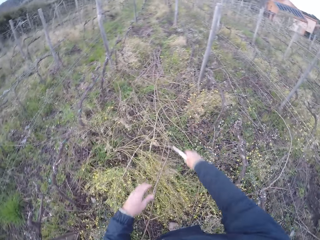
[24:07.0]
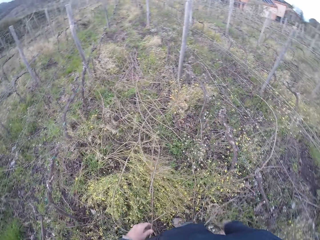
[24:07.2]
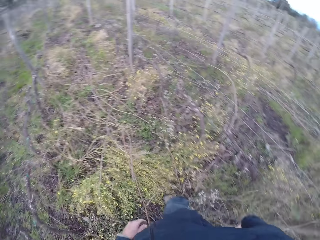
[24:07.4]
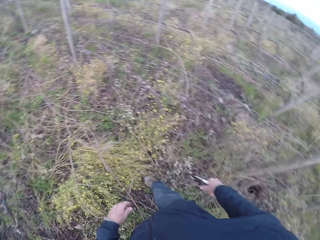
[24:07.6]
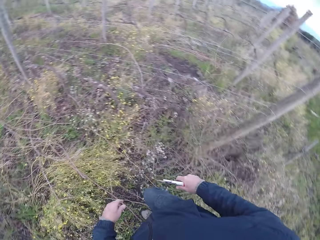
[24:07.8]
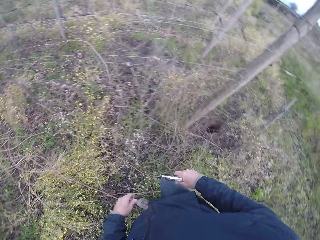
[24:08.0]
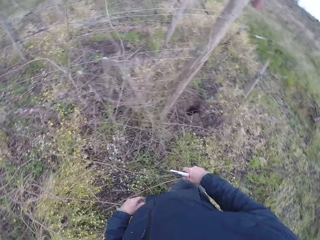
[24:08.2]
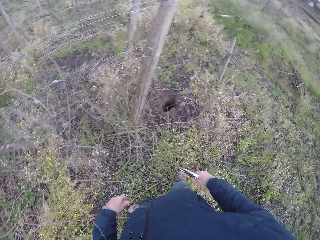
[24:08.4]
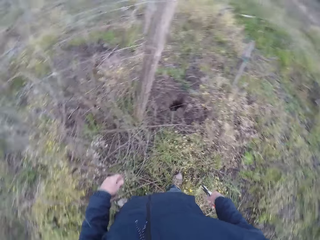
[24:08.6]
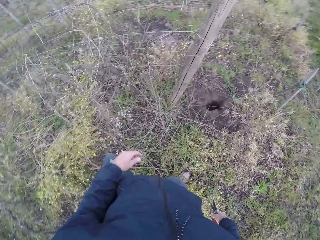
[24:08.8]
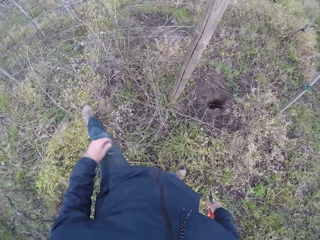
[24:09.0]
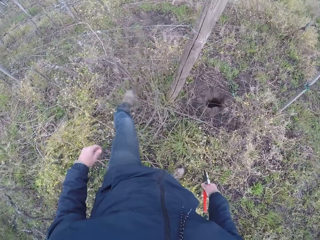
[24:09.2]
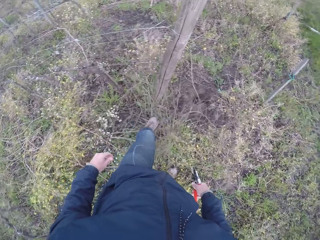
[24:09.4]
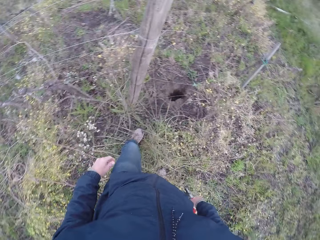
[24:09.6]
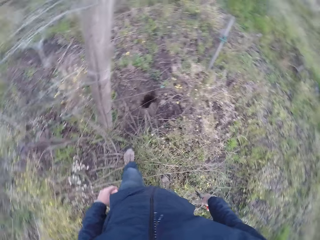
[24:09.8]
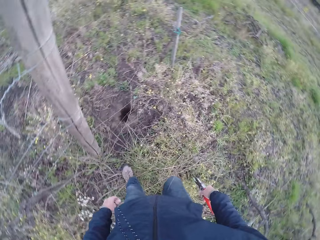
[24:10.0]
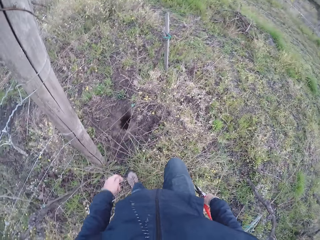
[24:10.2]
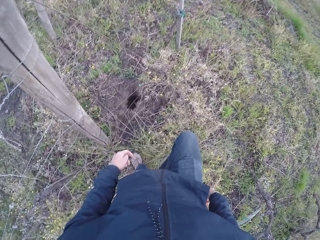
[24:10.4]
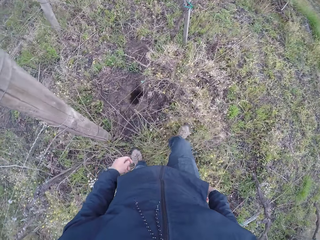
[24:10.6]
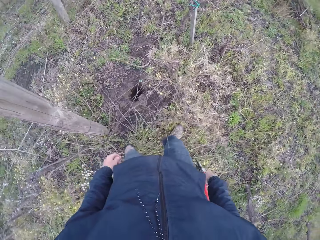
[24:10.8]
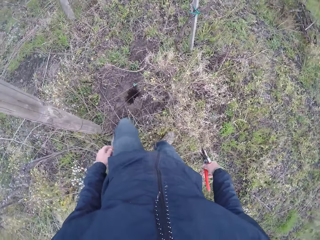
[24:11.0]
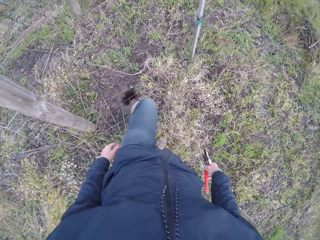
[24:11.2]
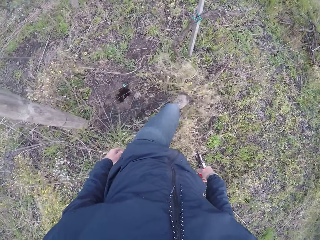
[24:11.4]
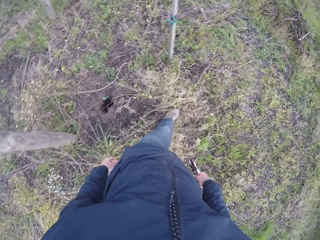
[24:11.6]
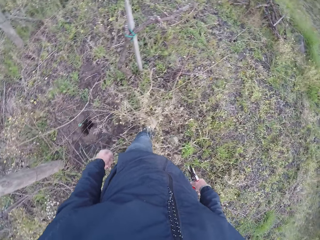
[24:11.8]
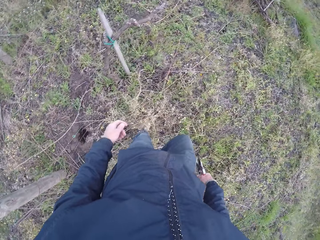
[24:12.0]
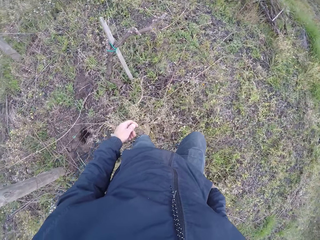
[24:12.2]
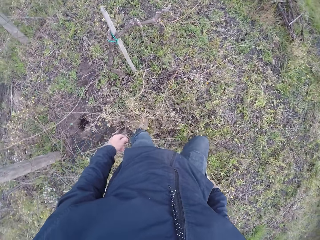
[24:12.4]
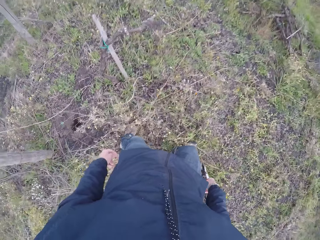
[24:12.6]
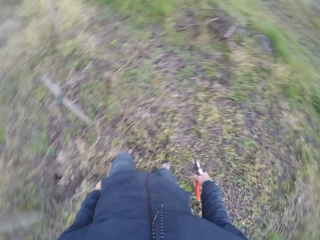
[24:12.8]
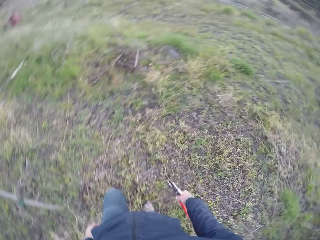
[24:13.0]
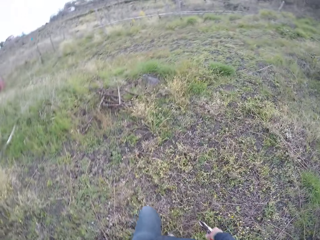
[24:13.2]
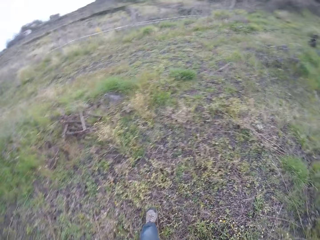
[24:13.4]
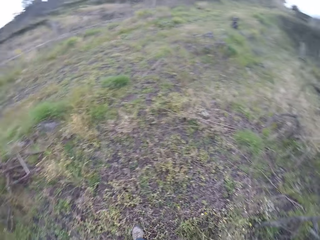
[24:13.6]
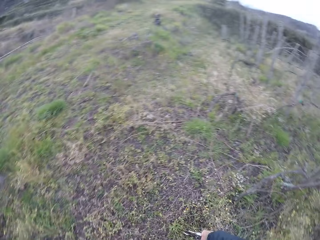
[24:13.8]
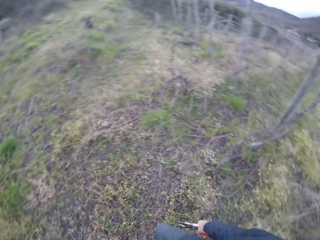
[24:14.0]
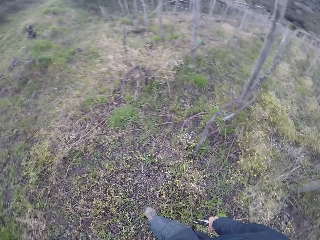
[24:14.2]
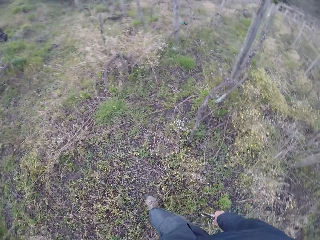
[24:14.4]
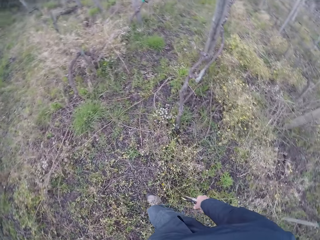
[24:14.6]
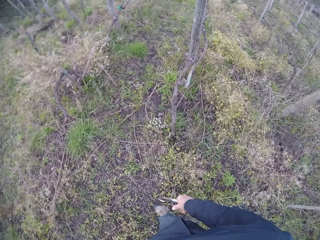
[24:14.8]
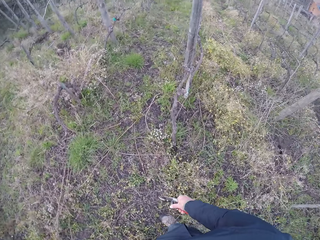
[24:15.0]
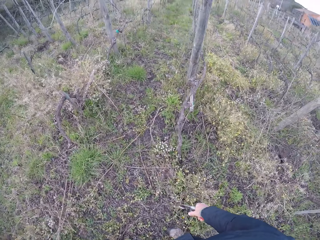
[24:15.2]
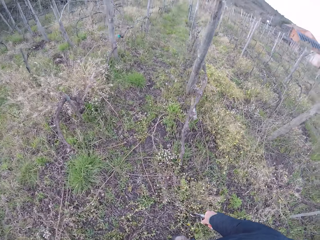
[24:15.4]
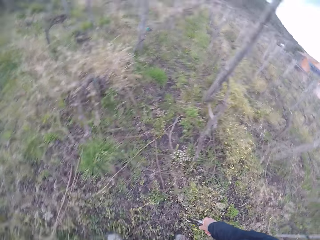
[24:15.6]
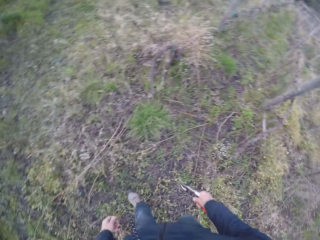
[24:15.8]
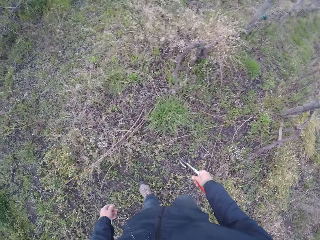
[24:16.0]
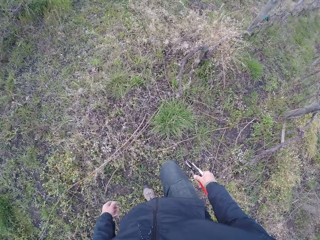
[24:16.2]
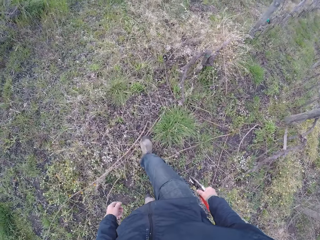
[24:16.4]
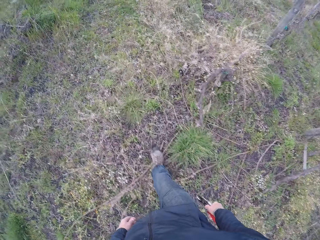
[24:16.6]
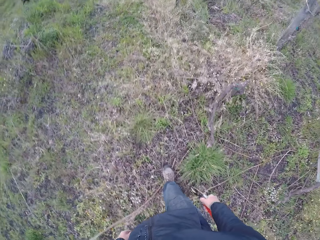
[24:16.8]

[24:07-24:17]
The camera wearer throws the stick on the ground. He steps on the plant with his leg. He walks around.

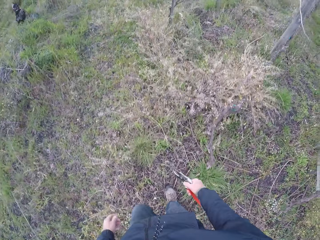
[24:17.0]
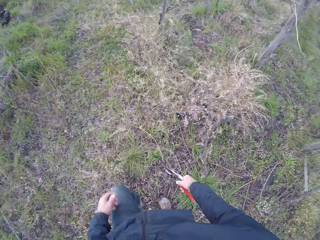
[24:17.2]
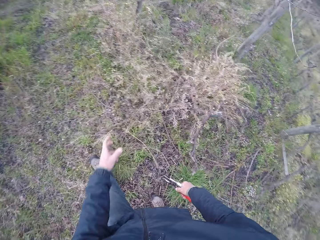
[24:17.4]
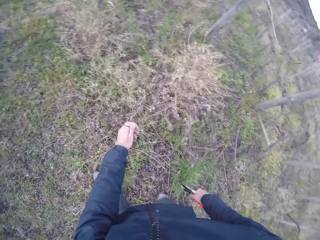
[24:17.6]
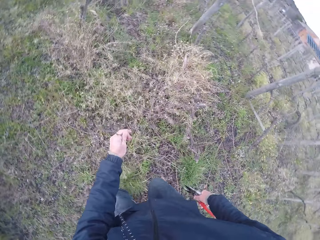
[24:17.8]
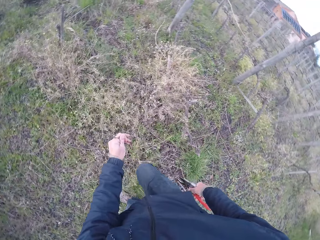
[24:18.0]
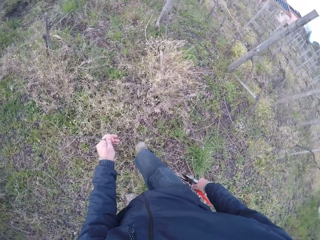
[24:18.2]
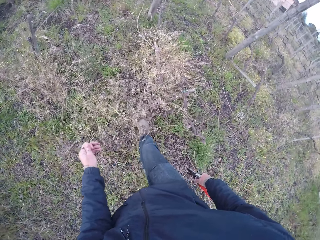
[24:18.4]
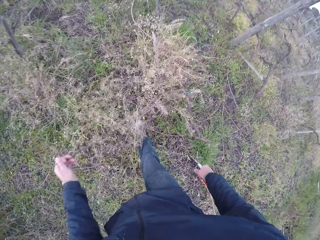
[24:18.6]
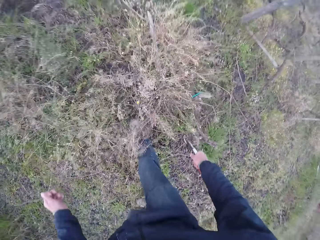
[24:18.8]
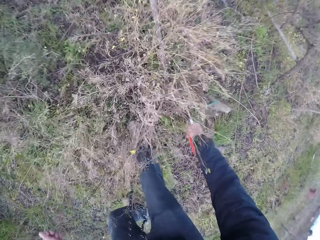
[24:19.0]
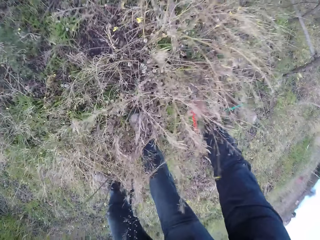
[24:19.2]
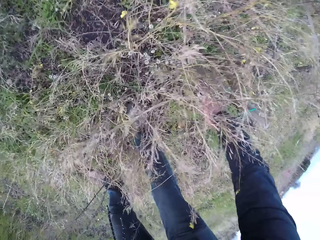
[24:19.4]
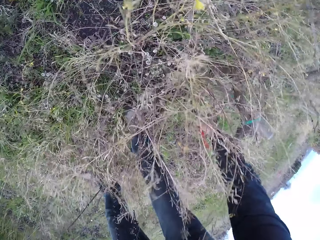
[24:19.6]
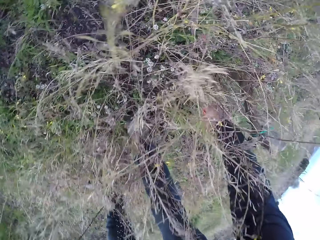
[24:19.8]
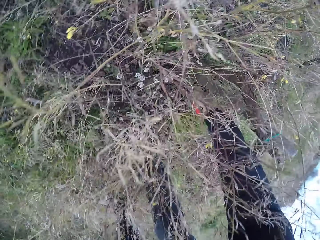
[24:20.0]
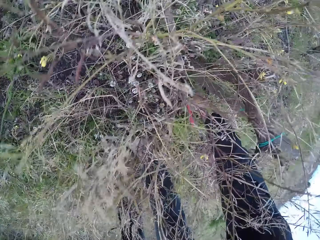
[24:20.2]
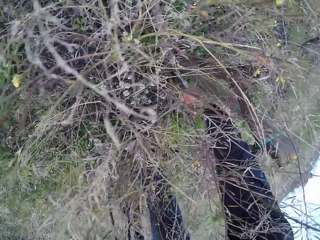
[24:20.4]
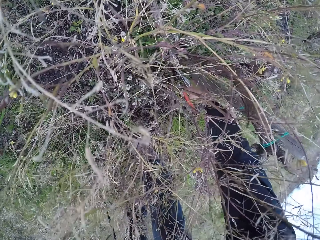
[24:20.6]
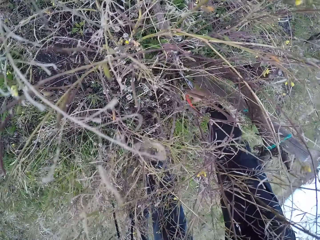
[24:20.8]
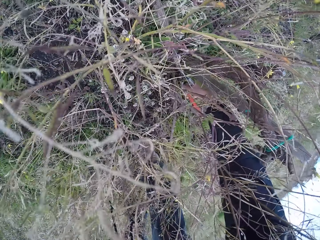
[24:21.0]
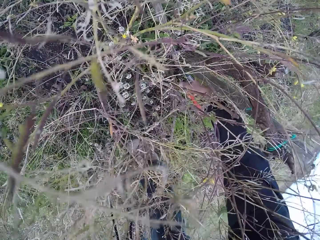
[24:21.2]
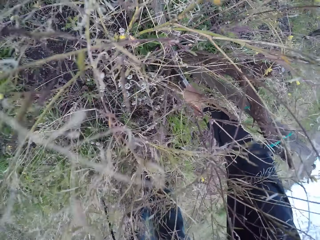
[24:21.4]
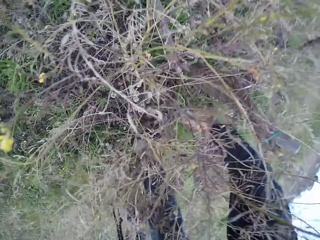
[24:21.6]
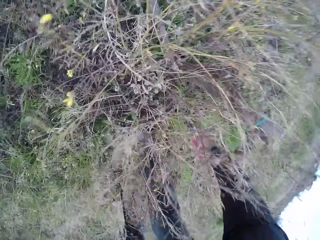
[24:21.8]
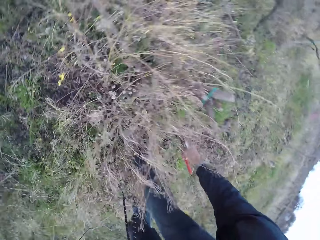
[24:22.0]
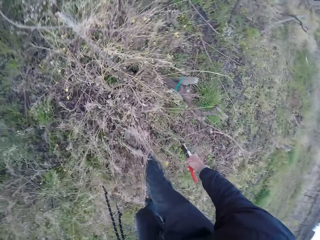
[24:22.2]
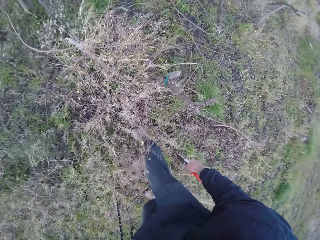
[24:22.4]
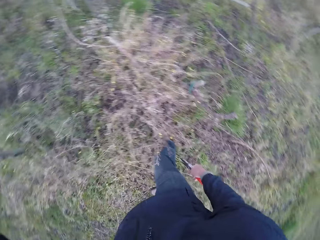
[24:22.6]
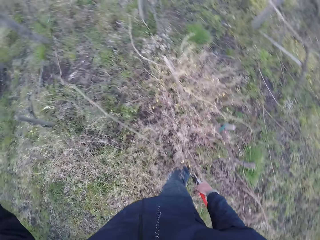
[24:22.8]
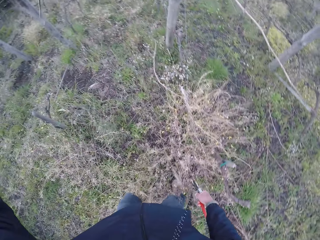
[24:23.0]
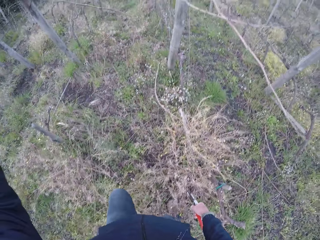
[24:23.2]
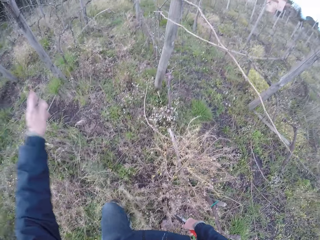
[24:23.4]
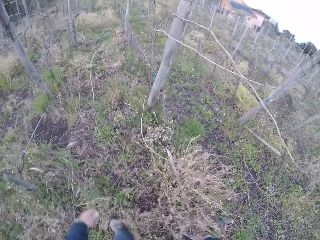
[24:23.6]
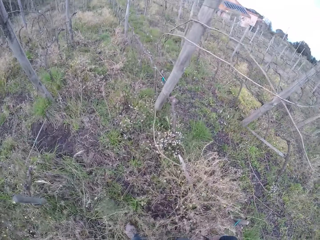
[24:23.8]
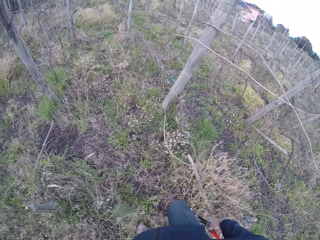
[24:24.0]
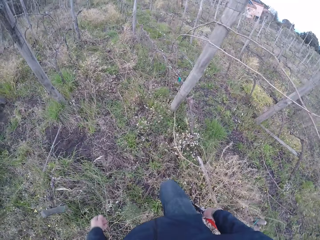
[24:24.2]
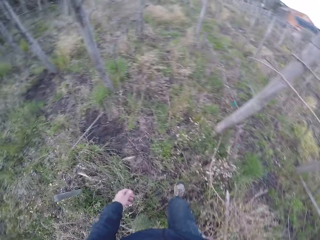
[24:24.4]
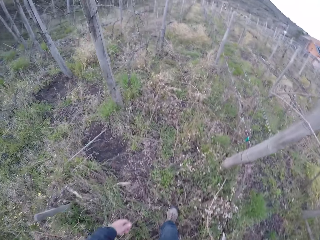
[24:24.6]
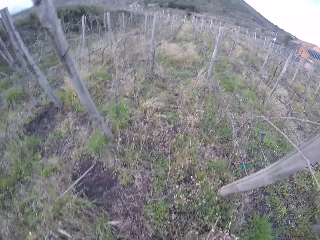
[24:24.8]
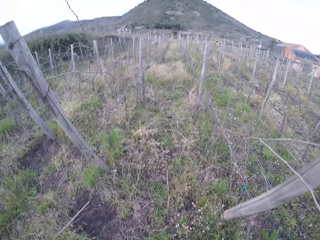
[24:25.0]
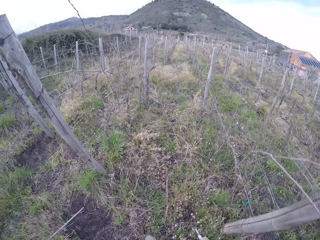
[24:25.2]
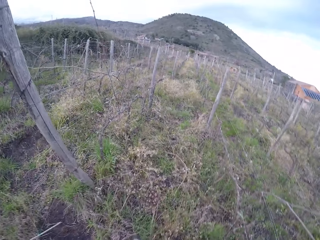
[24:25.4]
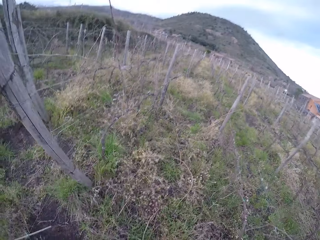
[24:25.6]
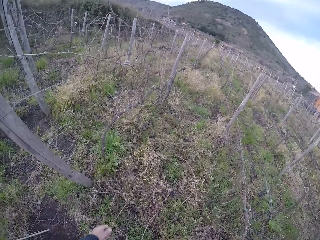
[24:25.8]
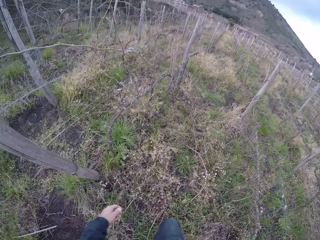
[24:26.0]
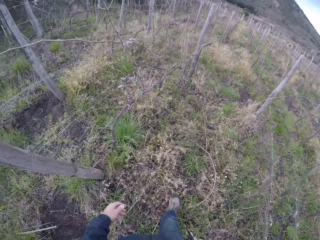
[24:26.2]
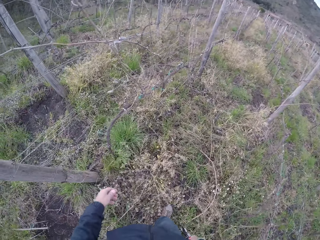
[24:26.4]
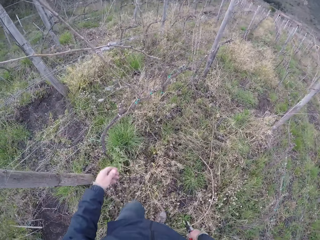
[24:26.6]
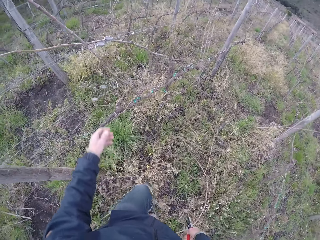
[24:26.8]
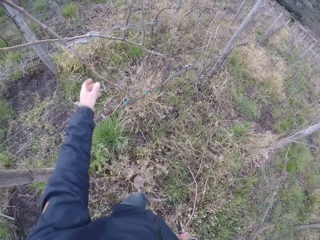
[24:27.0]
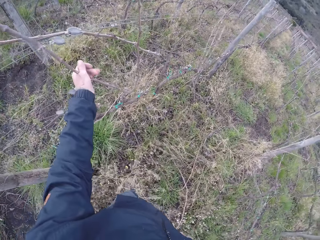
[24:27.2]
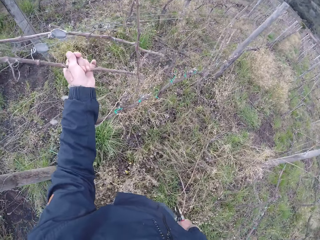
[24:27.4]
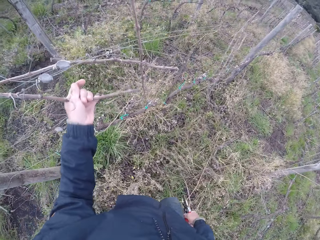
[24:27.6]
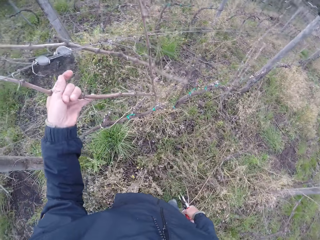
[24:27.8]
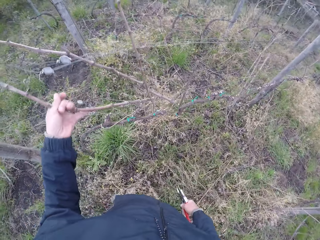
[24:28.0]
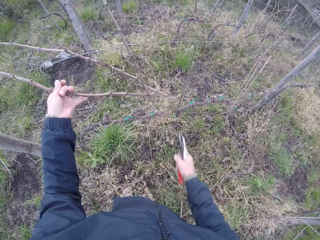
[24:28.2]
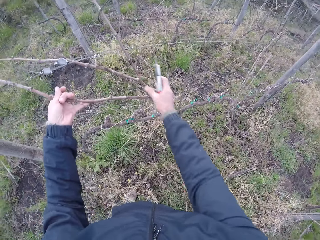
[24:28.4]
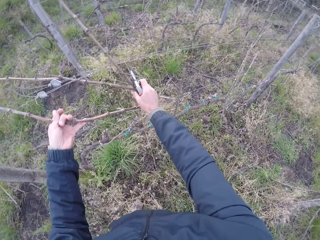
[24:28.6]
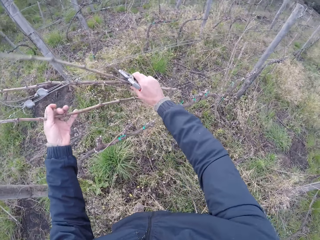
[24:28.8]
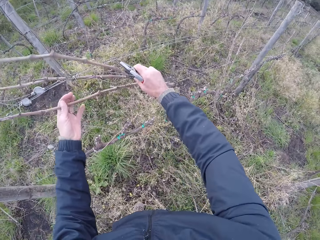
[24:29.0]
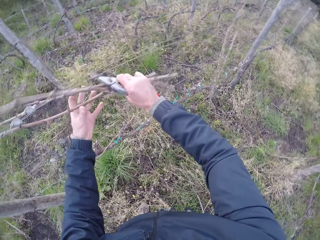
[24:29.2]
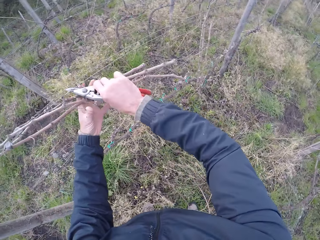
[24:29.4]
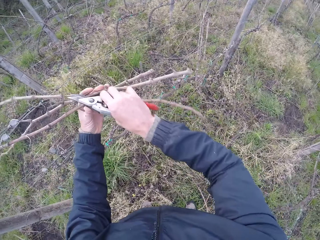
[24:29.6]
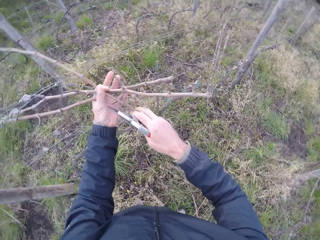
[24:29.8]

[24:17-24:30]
The camera wearer holds a grass with his hand. He cuts weed with the pair of pliers or pruning shear in his right hand. He throws the stick on the ground. He walks around. He grabs twigs in his left hand. He pulls a stick from the fence.
